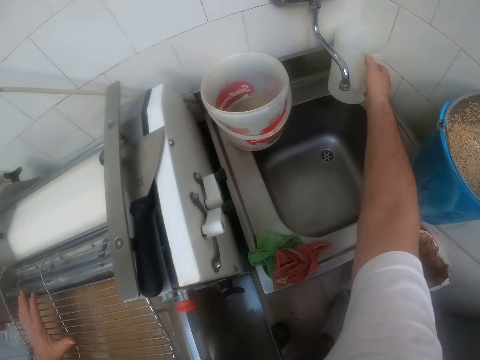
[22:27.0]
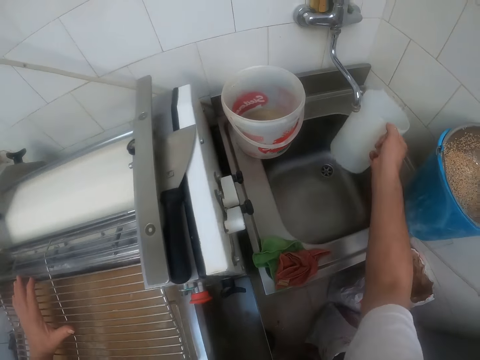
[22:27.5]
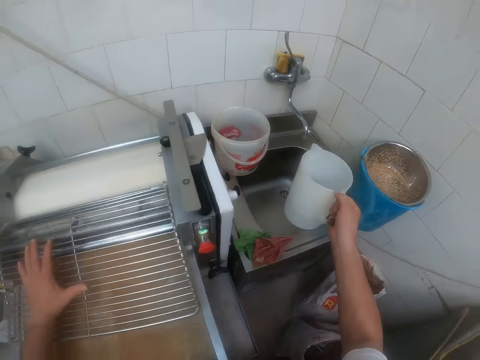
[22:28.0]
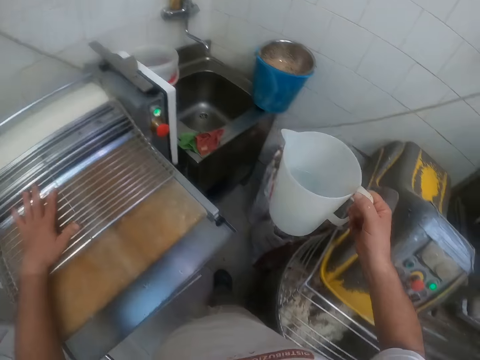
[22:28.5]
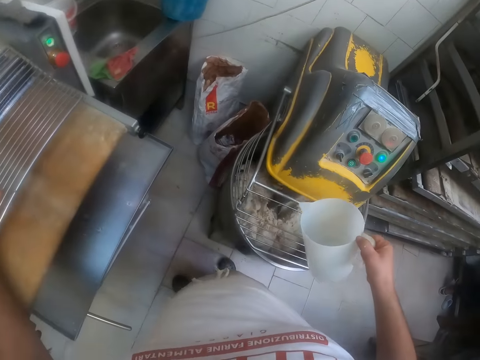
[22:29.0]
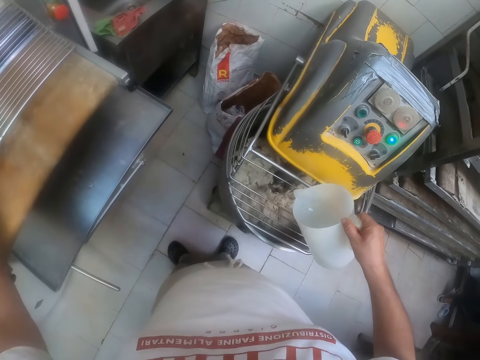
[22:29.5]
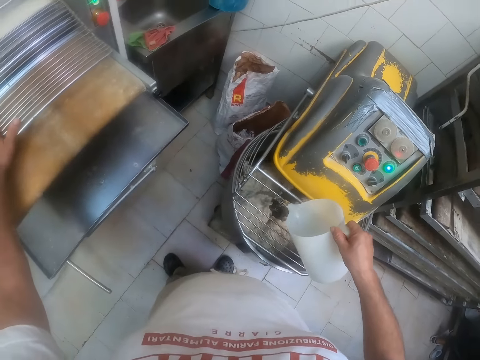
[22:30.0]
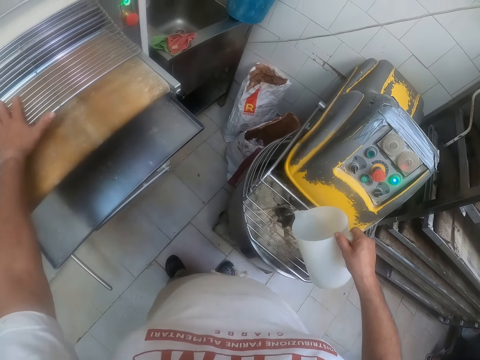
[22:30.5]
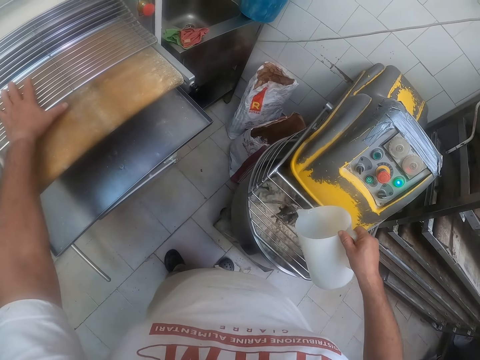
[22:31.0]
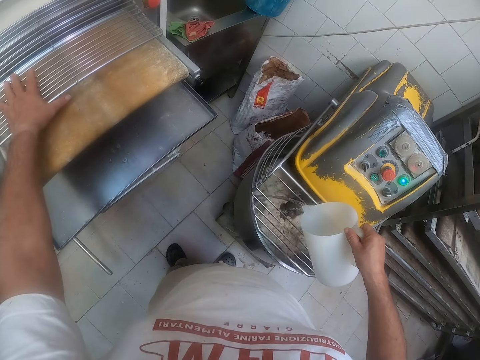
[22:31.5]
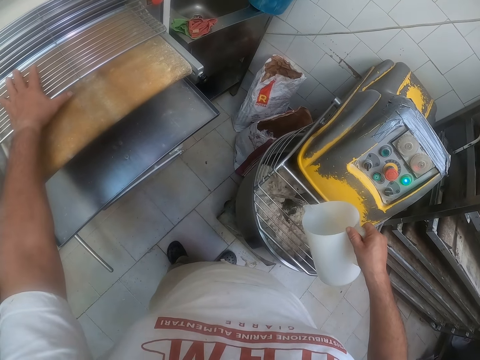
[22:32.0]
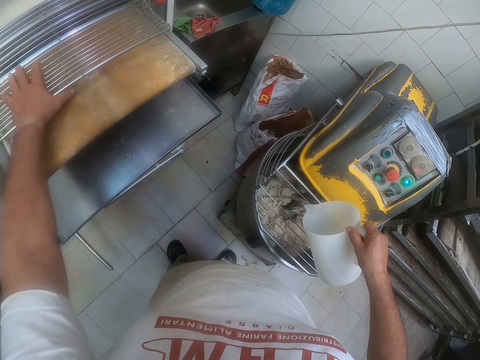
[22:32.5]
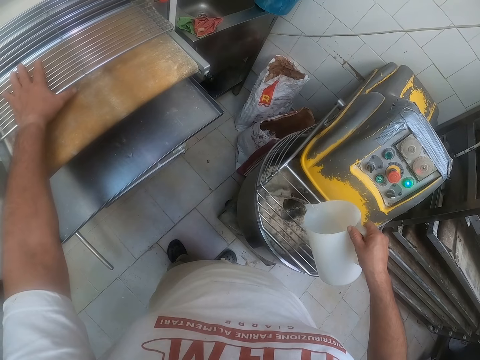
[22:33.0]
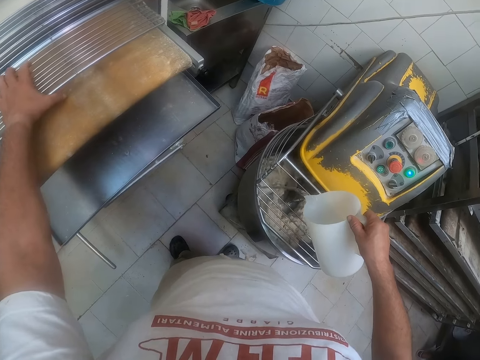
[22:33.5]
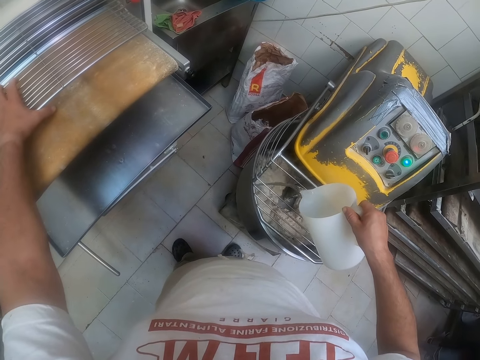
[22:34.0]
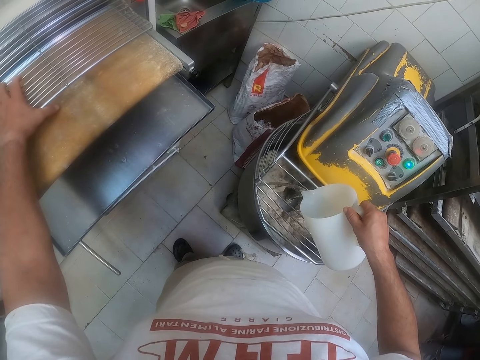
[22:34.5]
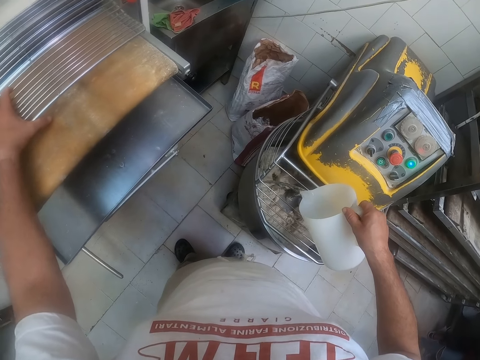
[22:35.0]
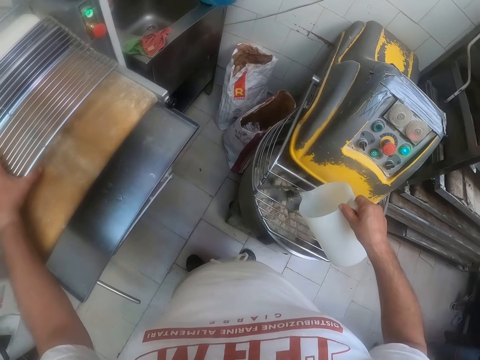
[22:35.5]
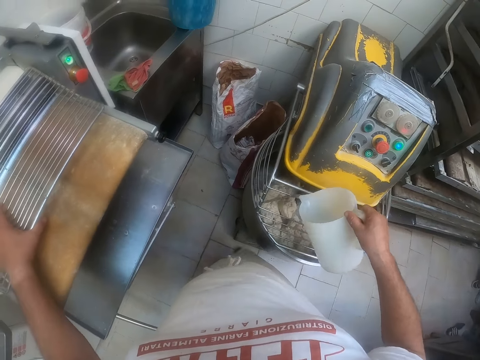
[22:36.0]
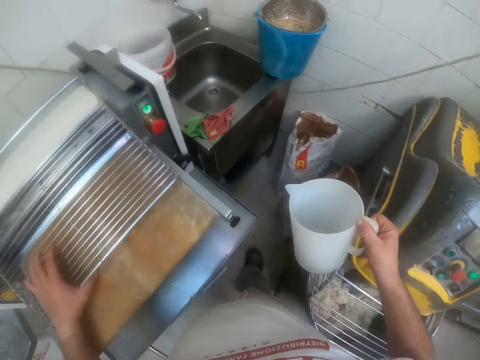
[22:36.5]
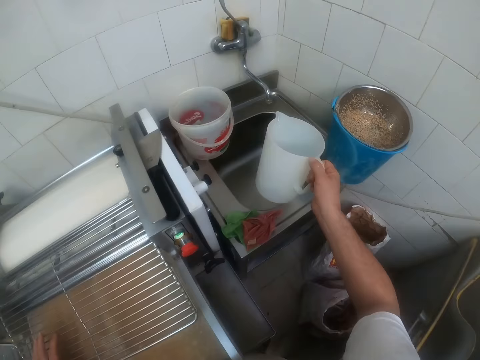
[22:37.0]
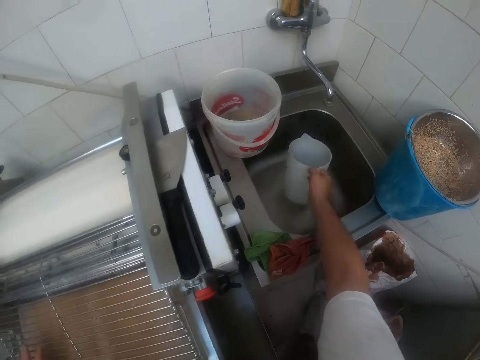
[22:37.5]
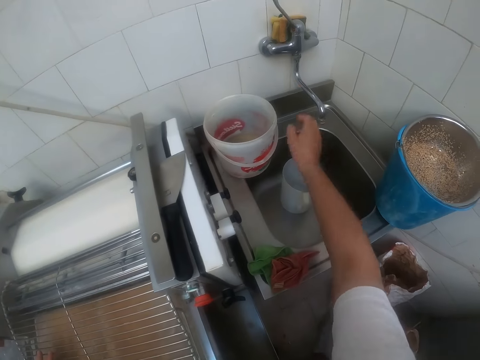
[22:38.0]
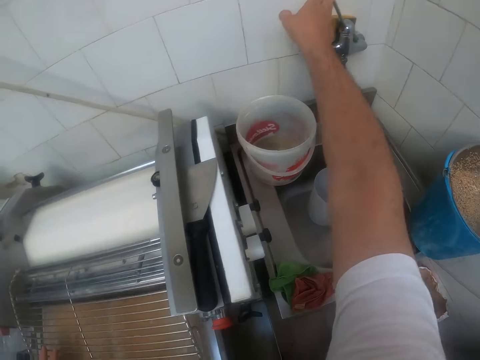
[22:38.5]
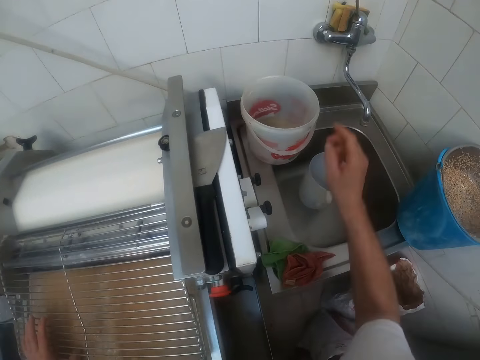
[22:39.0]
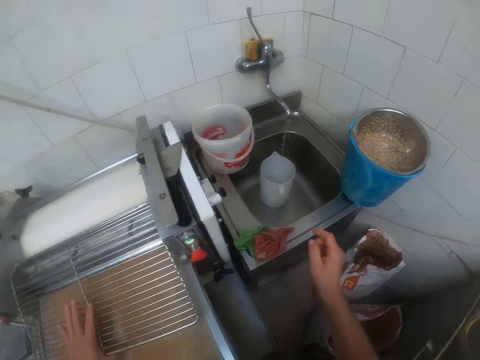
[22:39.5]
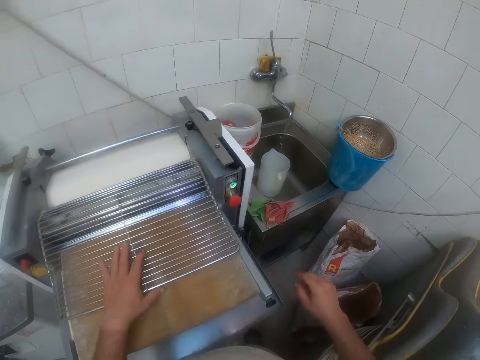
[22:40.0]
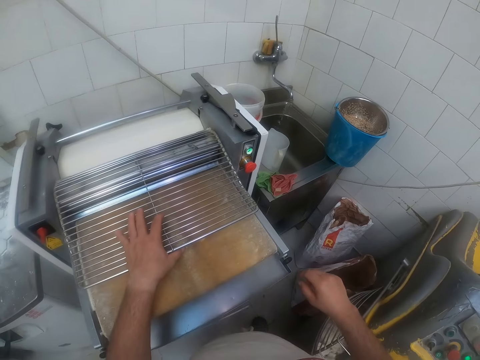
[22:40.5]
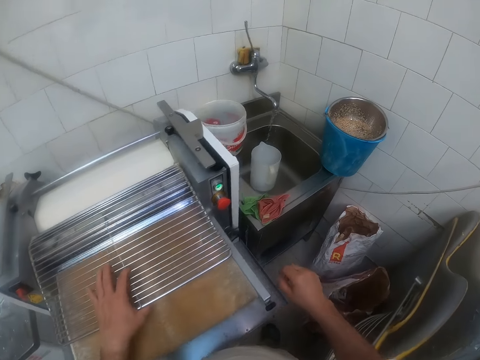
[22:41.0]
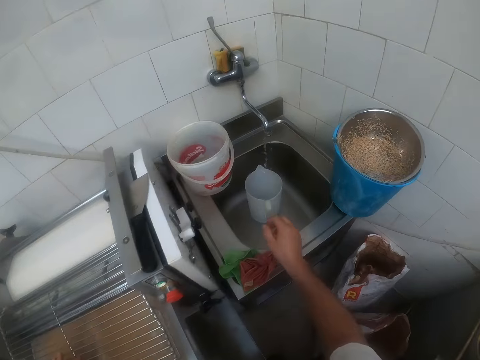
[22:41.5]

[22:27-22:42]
The camera wearer picks a jug from the sink with his right hand. He pours water from the jug into the dough in the kneading machine with his right hand. He drops the jug in the sink with his right hand. He switches on a tap with his right hand.

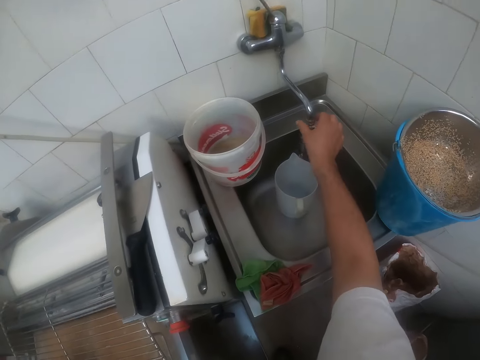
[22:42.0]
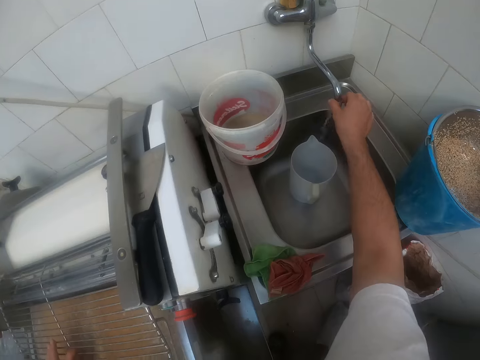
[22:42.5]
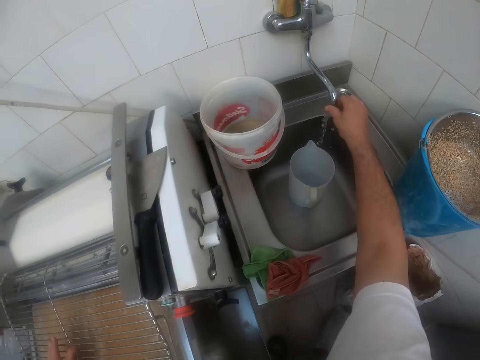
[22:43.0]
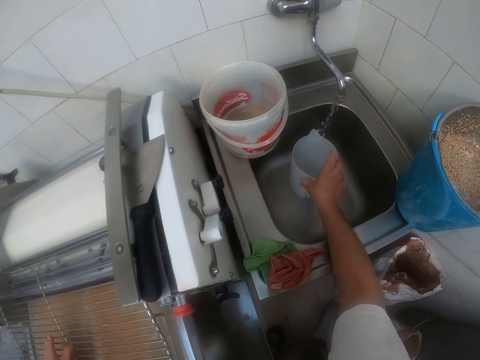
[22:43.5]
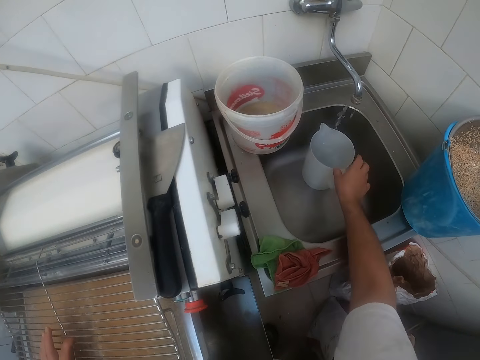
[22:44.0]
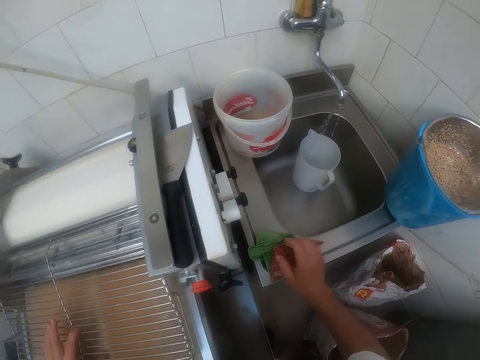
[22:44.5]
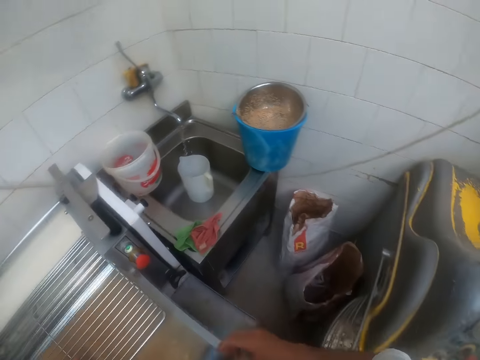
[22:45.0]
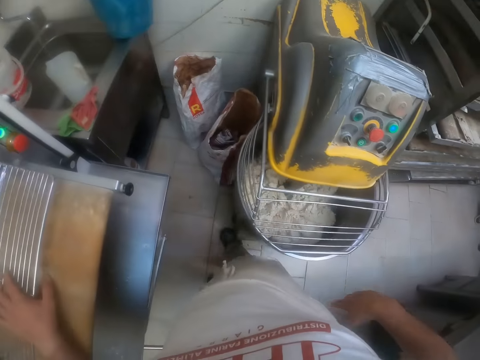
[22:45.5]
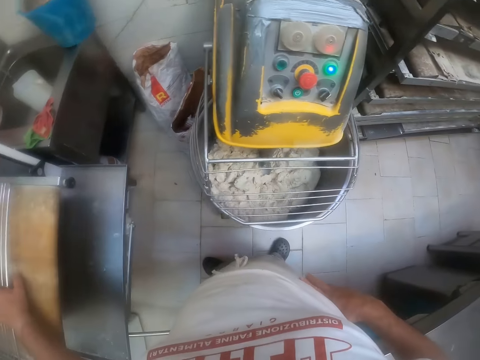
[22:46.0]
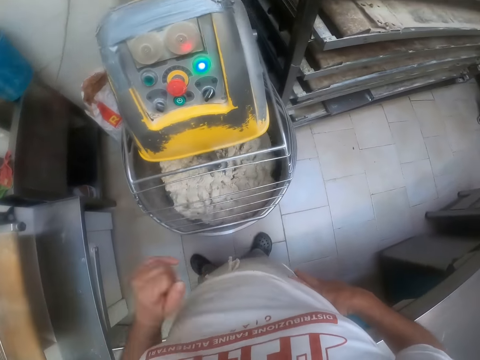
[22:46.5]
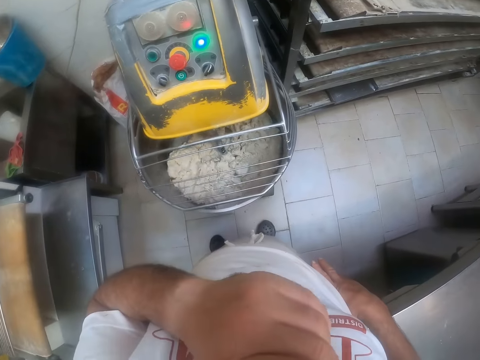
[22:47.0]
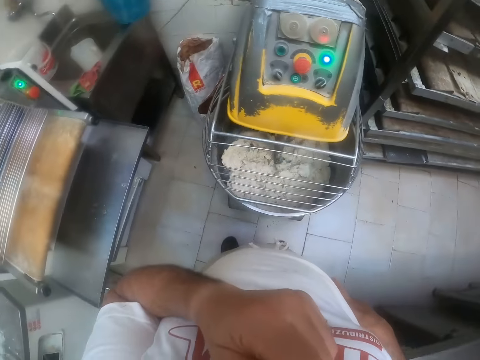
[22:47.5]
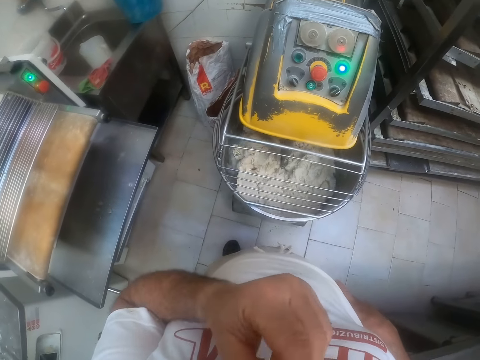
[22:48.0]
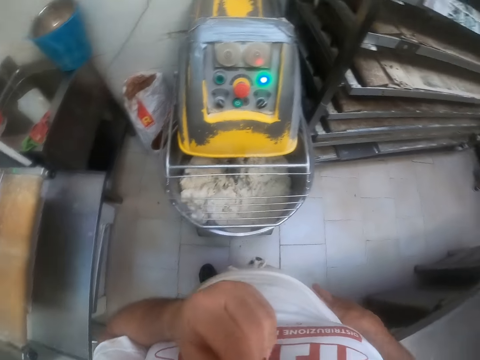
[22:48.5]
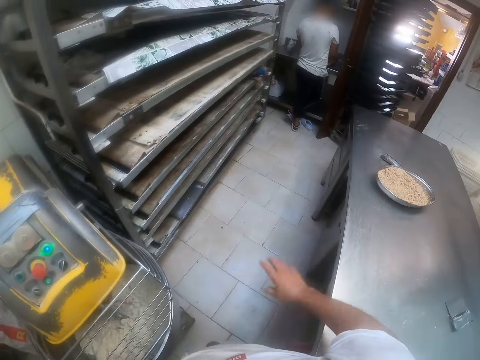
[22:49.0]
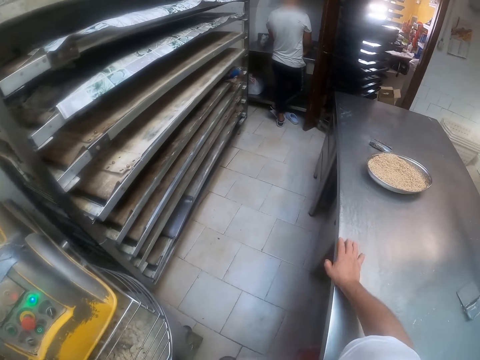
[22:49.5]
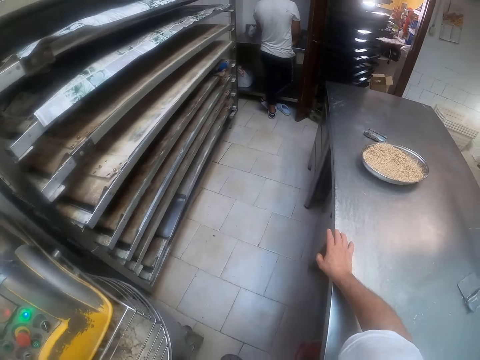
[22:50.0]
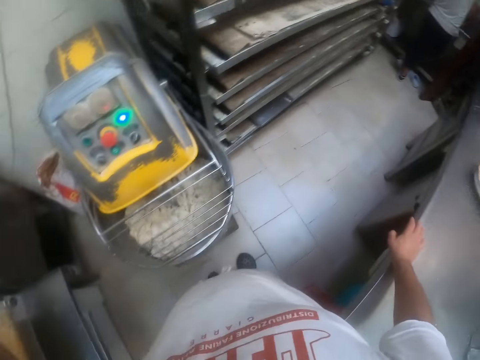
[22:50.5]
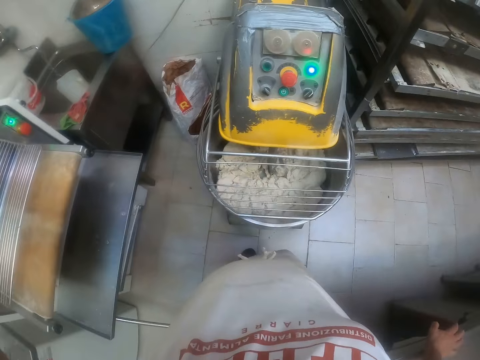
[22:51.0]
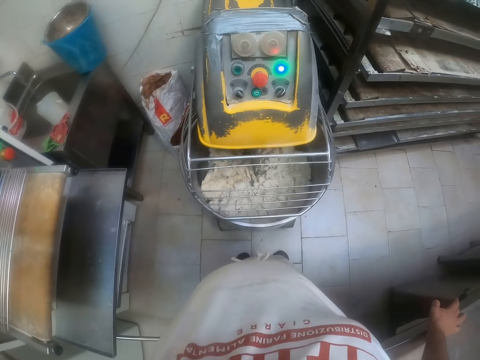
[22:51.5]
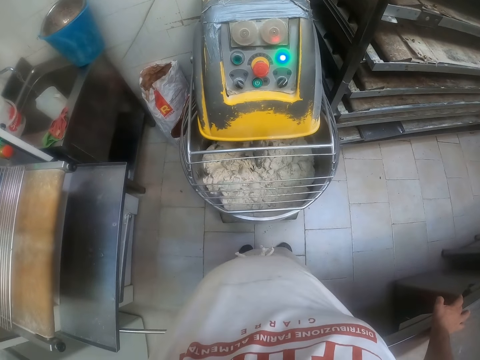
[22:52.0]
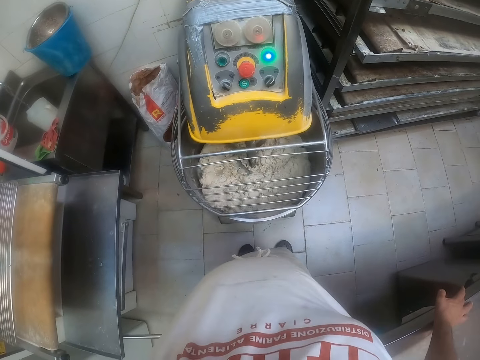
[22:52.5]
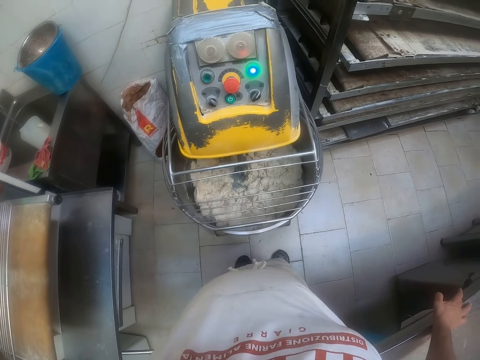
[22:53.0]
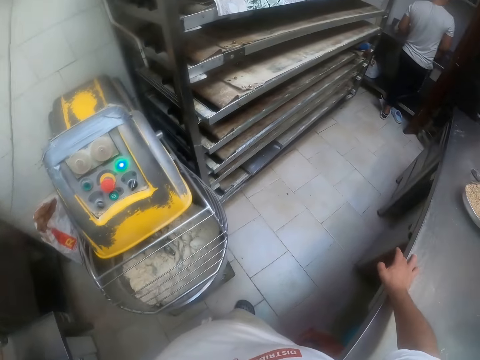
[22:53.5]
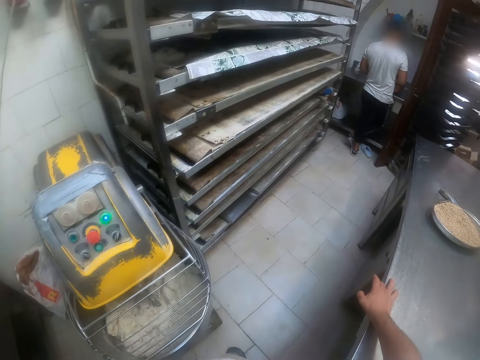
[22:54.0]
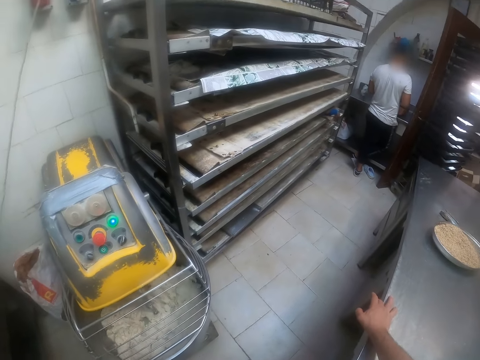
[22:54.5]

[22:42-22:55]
The camera wearer puts the water in the jug. He scratches his nose with his left hand. He looks at the dough kneading machine. He places his right hand on the countertop.
